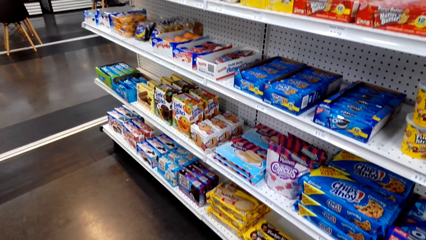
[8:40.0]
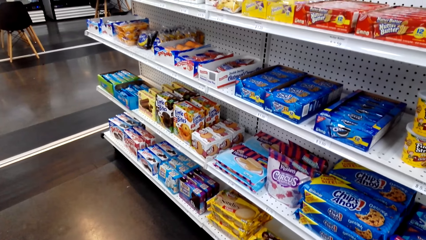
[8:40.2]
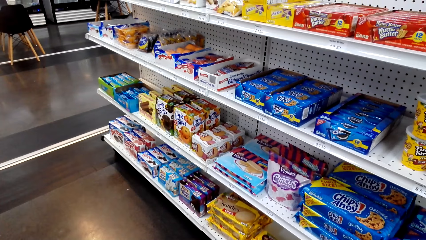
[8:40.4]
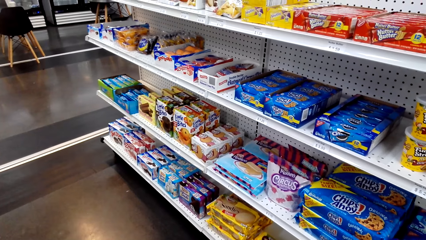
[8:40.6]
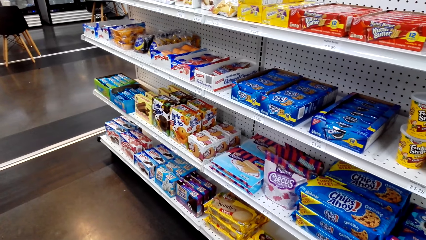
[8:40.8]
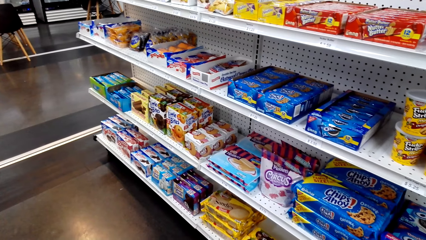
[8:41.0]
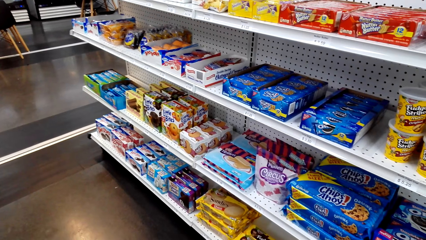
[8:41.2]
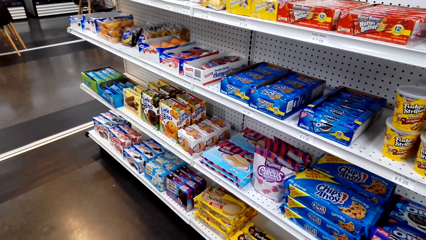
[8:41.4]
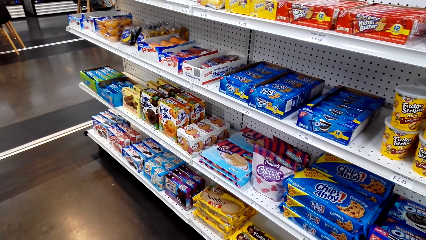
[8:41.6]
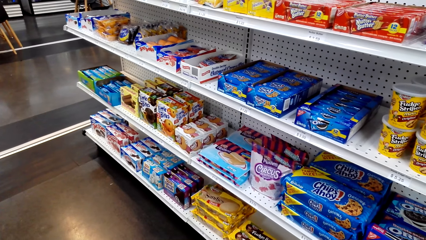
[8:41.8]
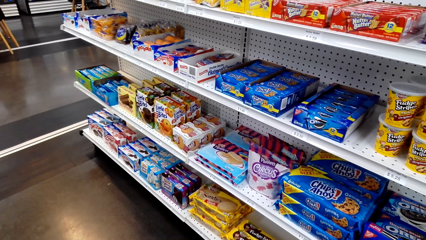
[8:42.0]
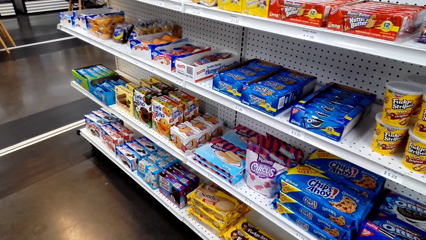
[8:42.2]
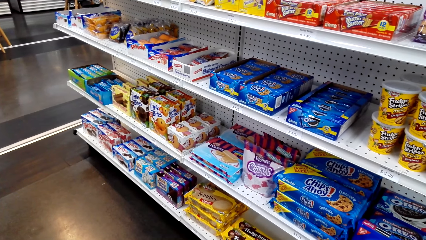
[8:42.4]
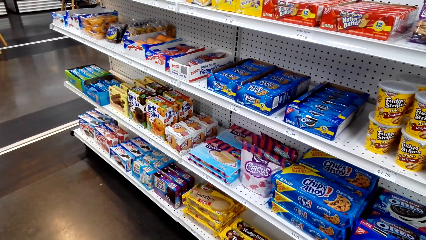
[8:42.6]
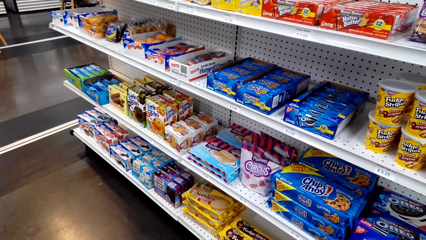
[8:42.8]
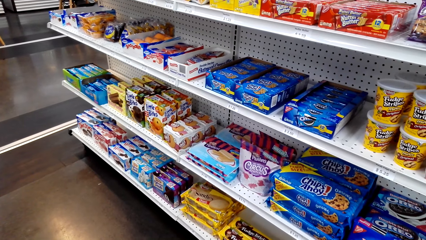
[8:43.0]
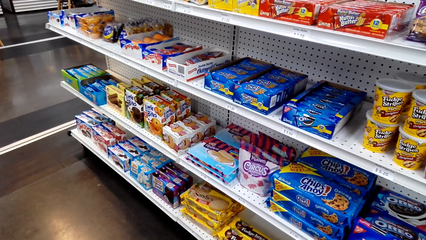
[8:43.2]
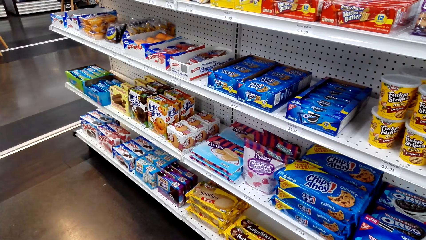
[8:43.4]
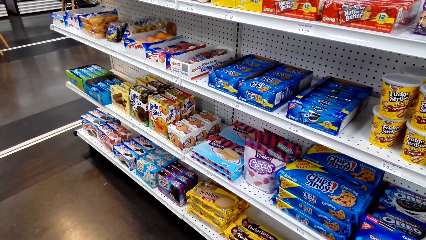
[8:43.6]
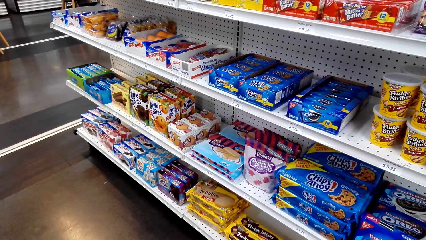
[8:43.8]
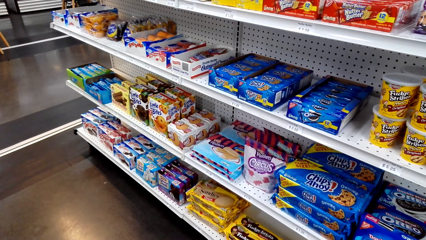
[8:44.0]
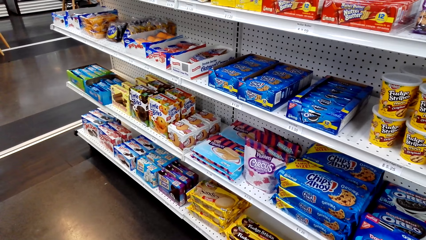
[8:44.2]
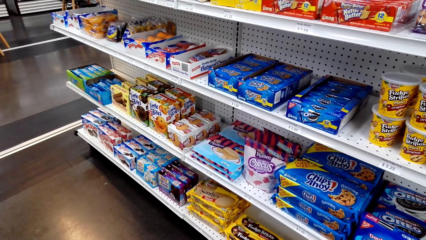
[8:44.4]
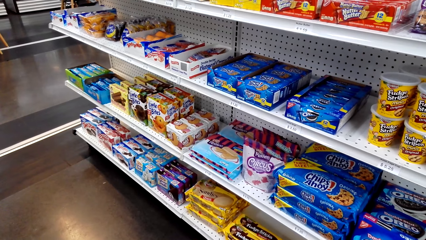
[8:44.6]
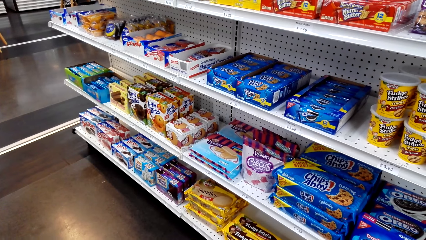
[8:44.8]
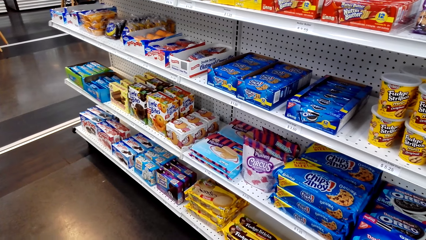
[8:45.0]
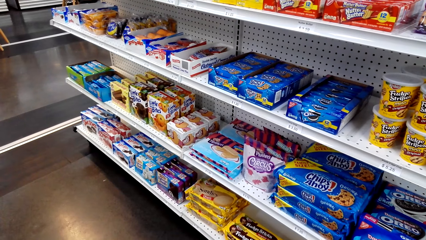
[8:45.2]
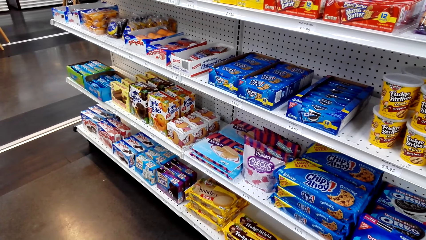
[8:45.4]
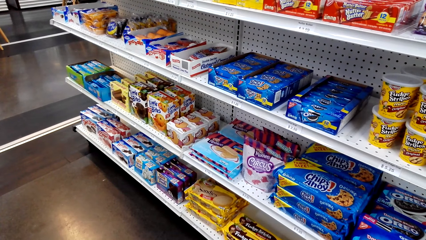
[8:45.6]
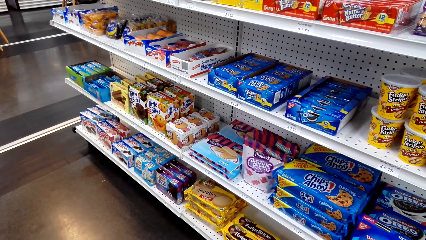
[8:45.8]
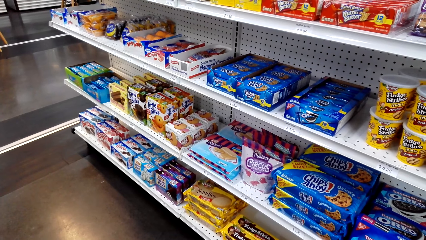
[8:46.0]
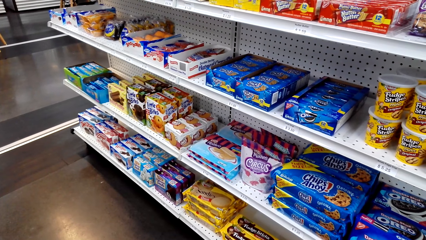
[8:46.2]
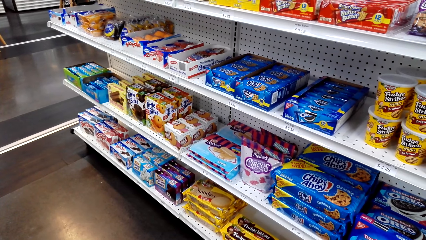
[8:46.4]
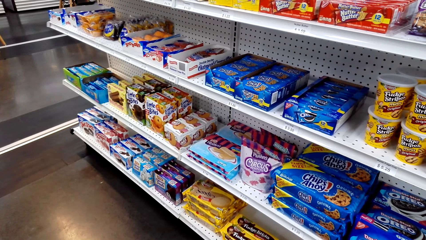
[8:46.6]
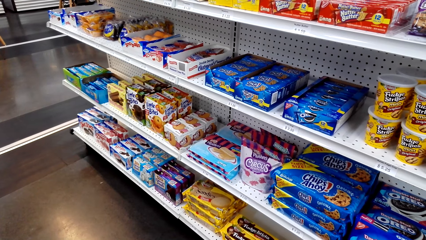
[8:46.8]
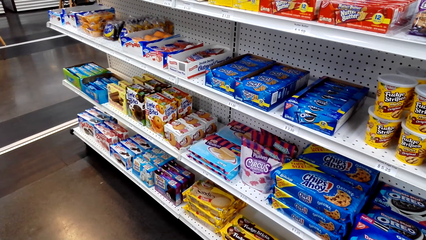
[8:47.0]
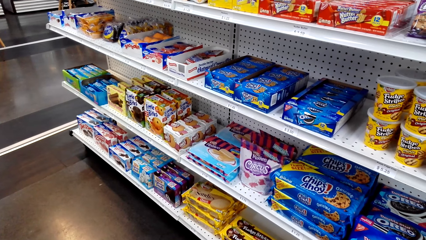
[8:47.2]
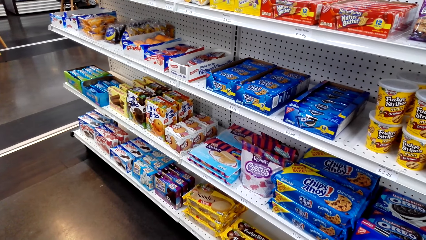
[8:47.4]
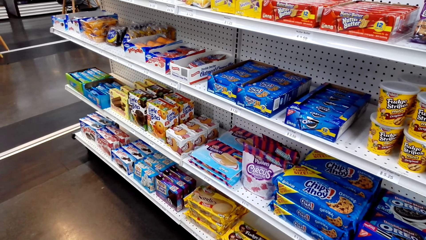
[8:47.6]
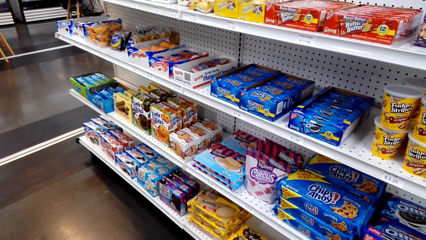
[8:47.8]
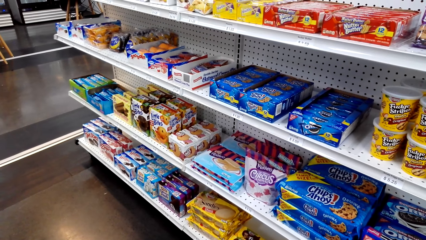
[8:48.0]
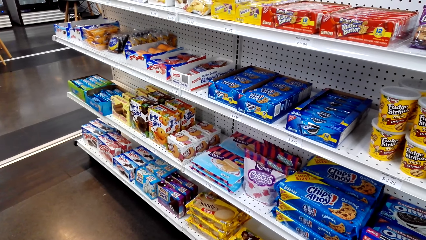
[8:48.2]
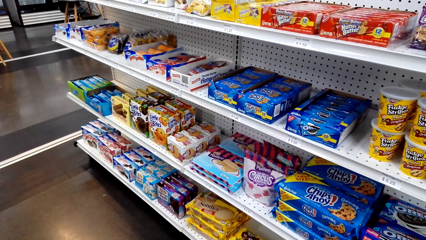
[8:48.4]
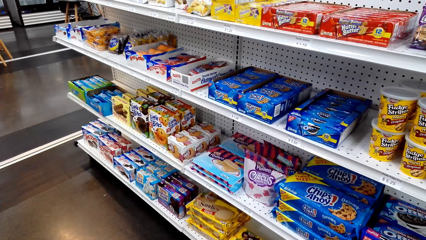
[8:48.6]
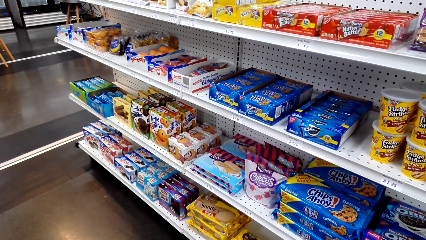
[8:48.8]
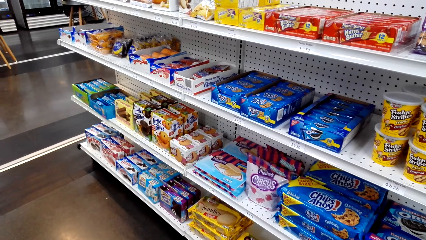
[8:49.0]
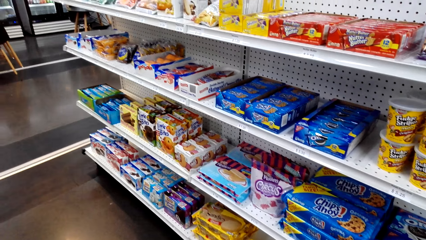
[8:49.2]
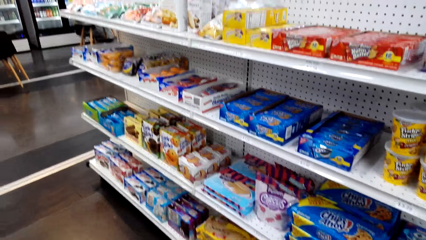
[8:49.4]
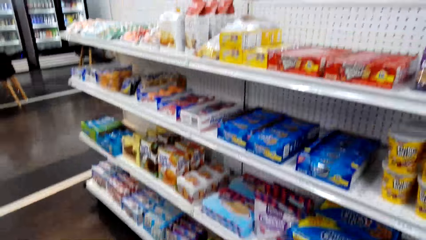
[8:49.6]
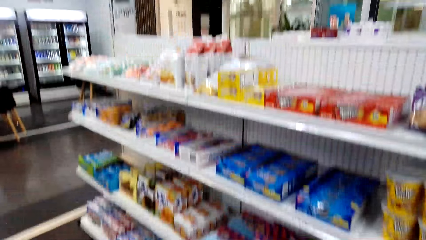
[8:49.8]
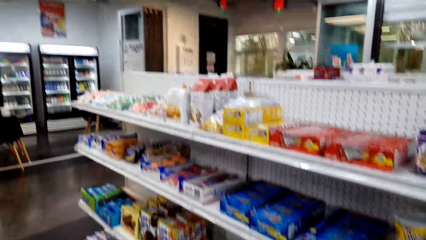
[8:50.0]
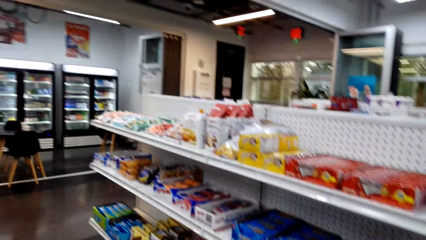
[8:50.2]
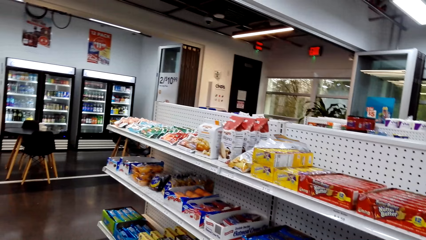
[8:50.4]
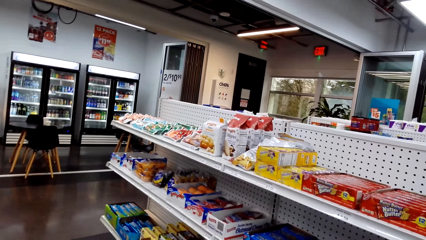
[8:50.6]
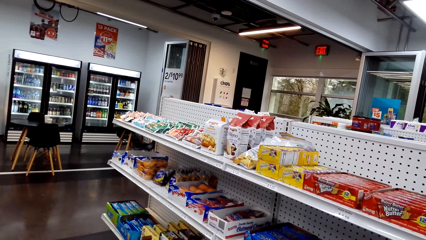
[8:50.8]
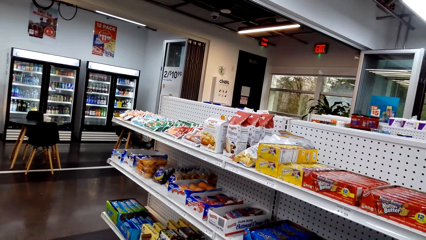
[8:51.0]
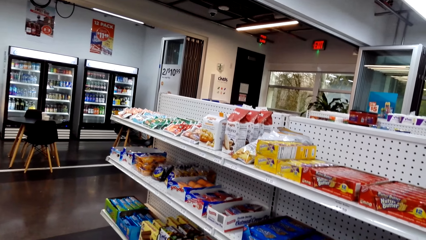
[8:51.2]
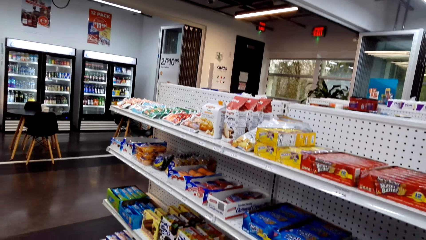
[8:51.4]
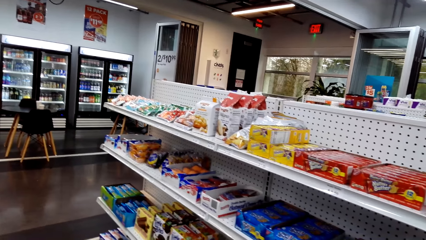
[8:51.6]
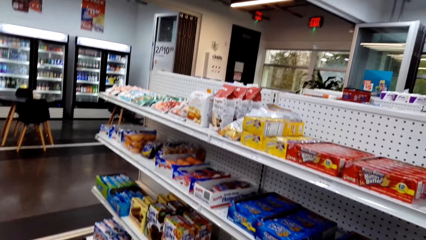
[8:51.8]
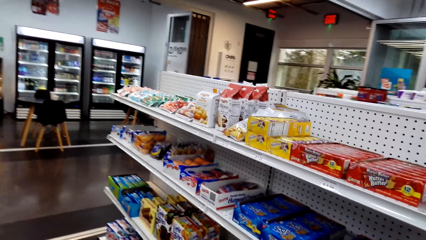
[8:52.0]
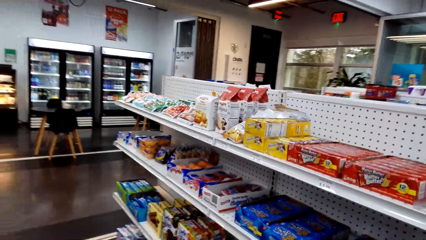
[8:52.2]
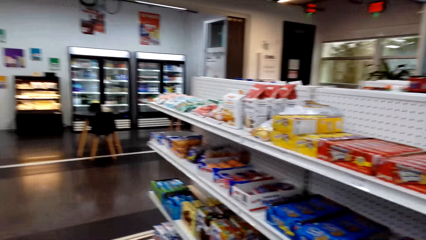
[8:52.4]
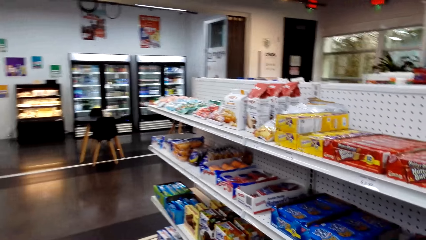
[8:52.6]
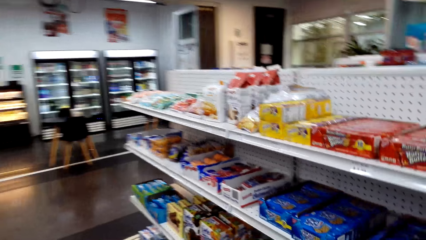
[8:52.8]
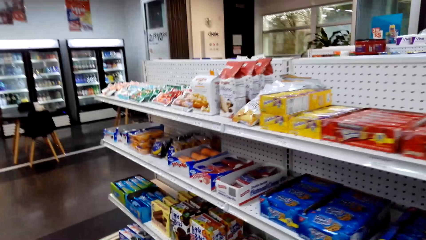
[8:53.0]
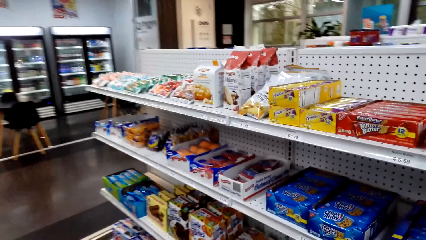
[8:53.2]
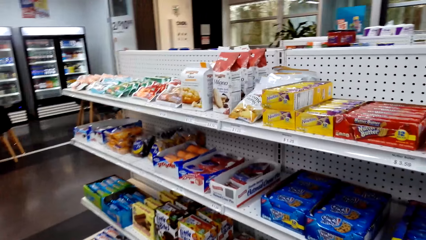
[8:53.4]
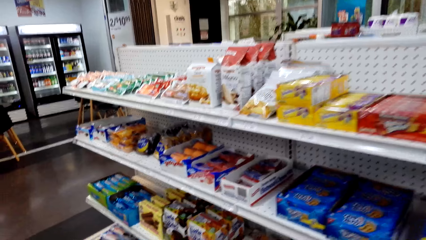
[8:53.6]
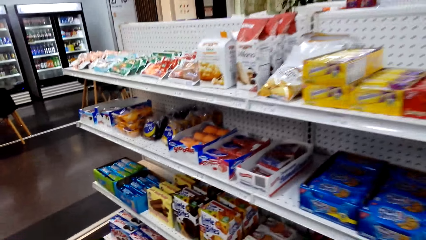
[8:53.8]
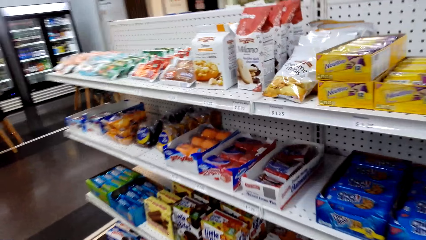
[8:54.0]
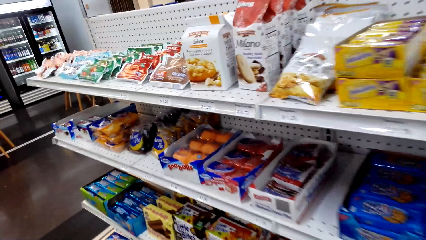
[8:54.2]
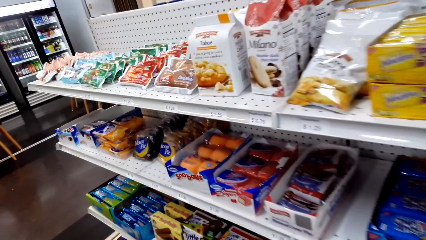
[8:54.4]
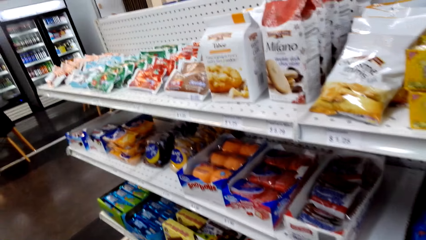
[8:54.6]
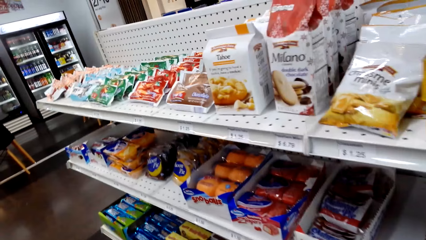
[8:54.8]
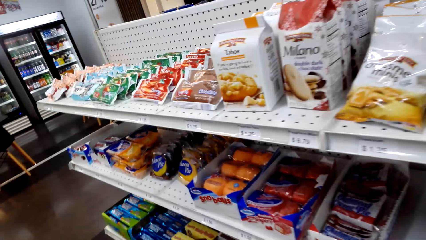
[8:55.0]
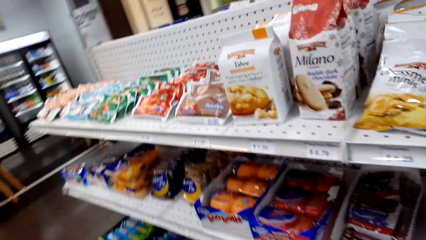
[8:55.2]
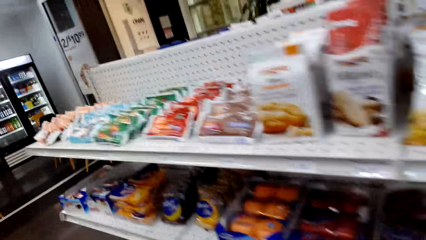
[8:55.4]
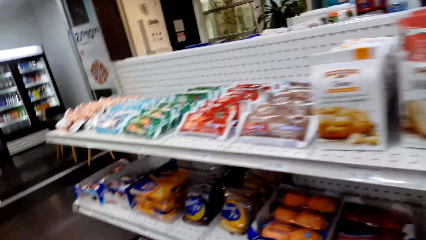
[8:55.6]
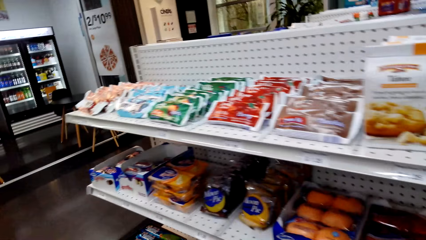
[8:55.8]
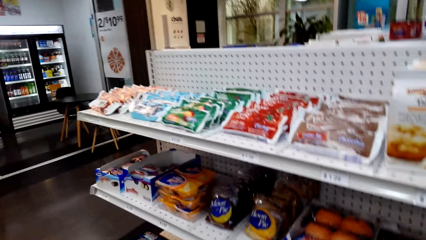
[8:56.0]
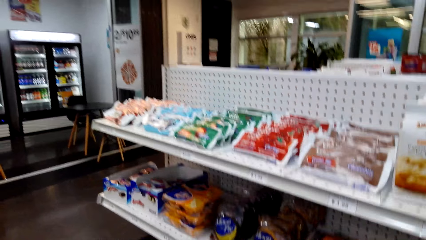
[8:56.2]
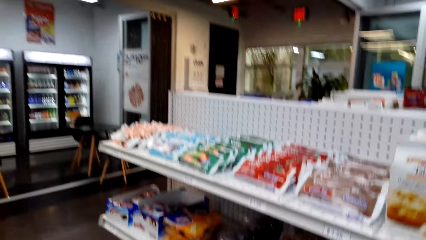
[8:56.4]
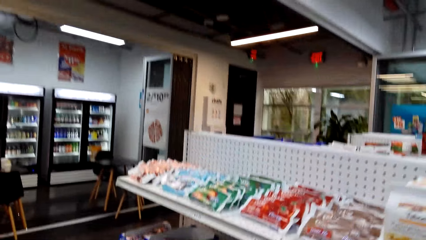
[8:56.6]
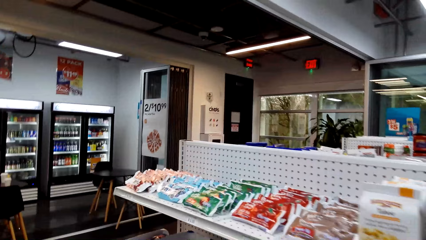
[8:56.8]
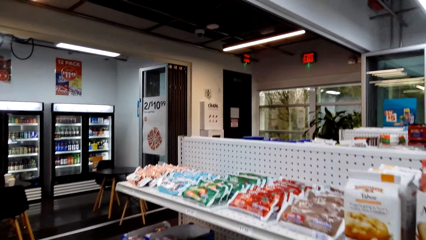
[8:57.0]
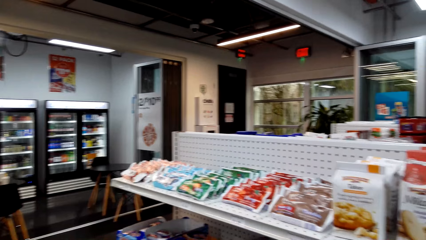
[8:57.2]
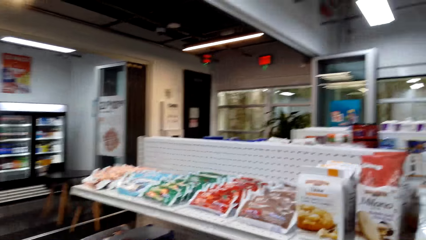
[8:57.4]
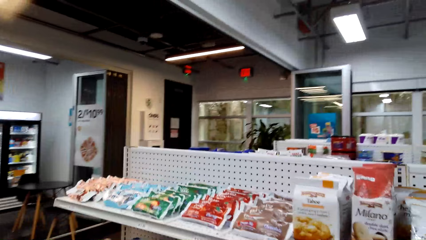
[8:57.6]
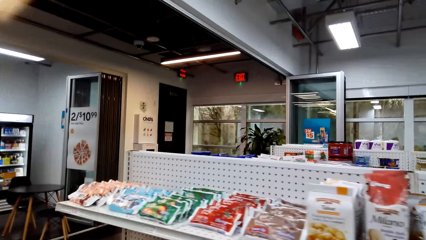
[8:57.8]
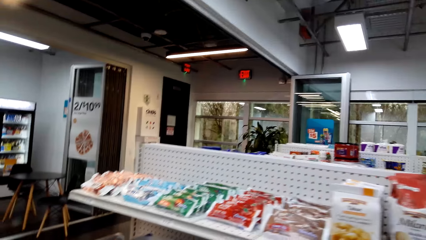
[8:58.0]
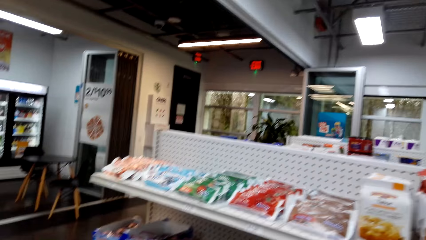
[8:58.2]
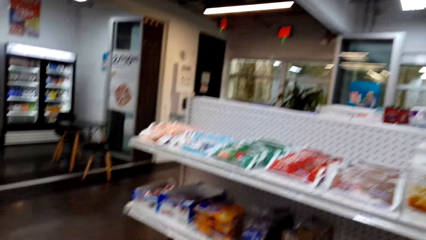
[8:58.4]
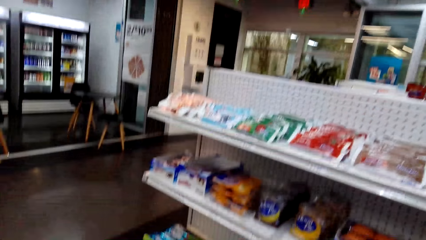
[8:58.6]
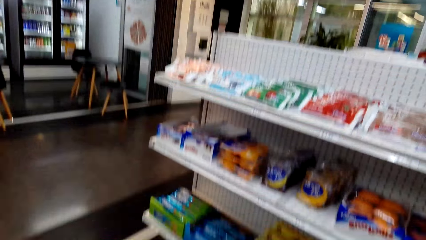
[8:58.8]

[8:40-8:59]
The camera wearer walks.
